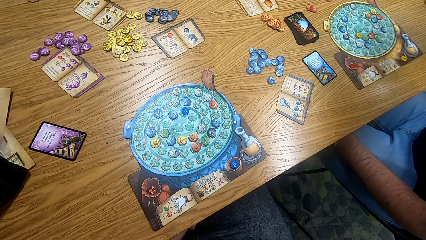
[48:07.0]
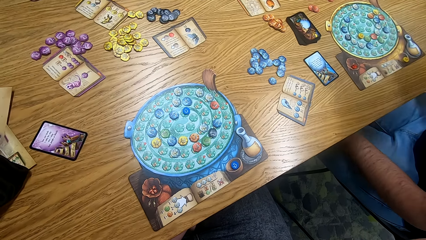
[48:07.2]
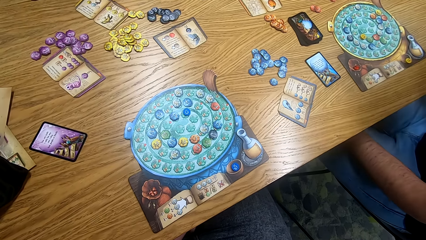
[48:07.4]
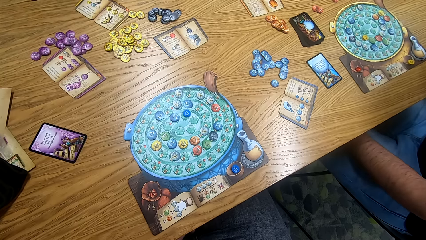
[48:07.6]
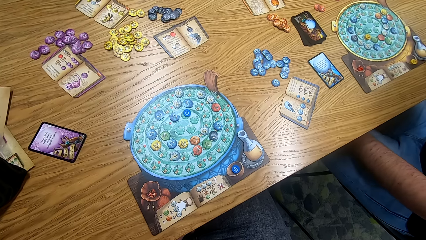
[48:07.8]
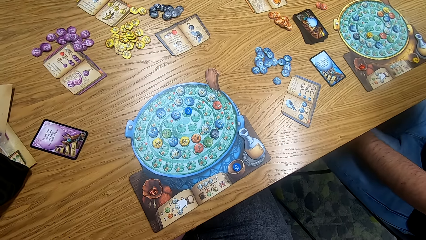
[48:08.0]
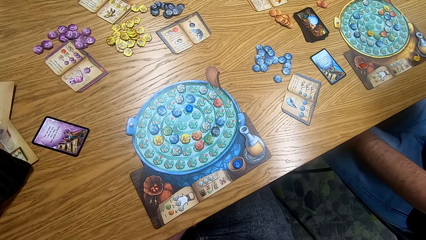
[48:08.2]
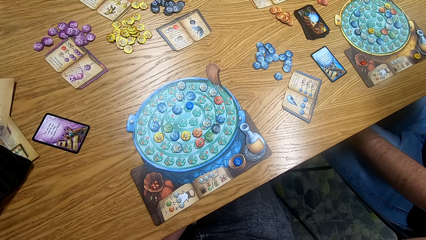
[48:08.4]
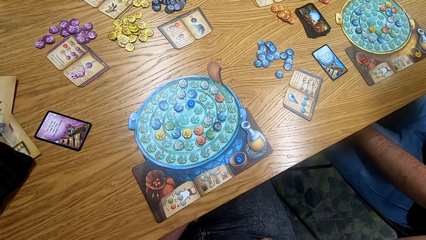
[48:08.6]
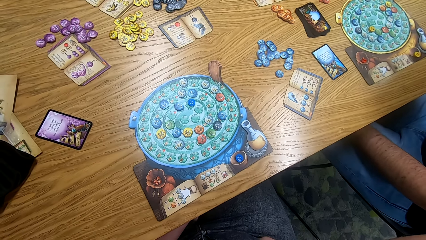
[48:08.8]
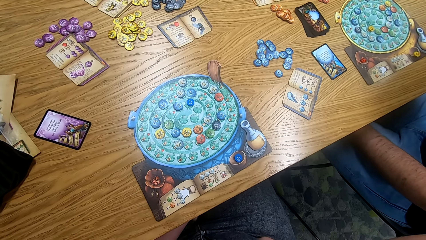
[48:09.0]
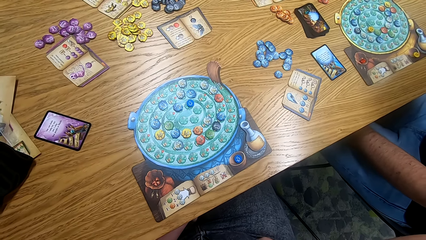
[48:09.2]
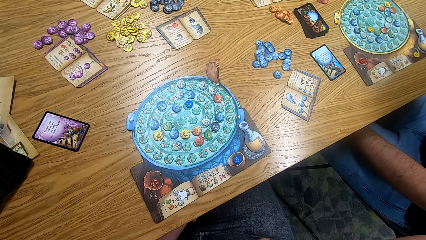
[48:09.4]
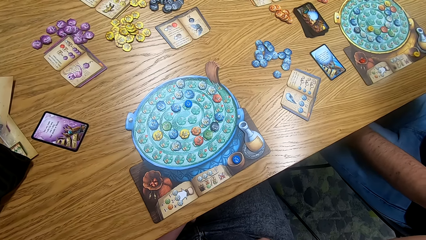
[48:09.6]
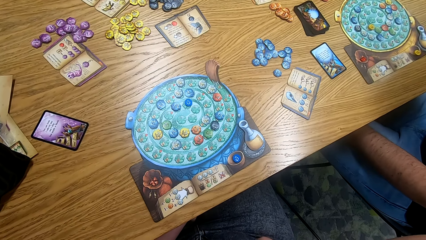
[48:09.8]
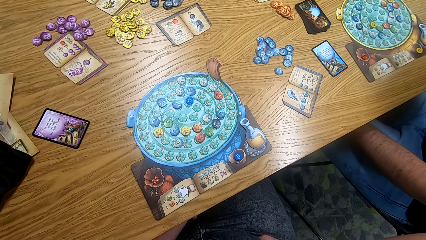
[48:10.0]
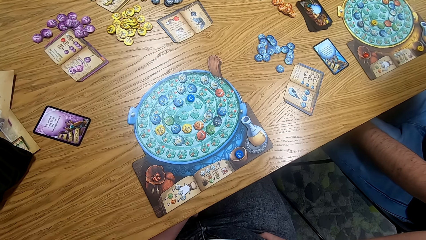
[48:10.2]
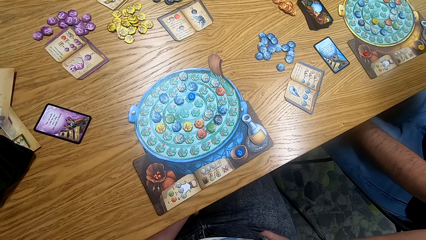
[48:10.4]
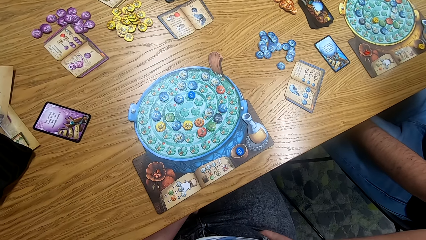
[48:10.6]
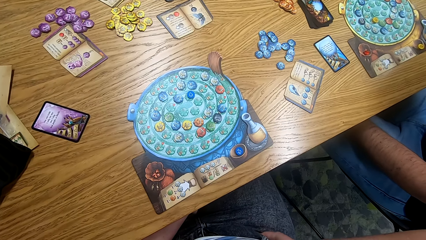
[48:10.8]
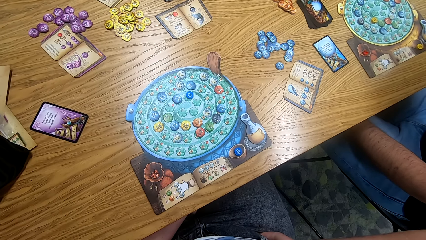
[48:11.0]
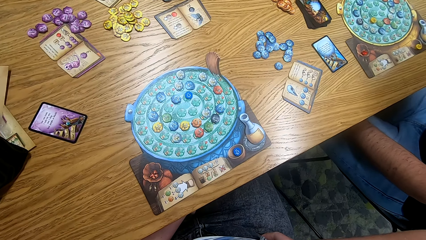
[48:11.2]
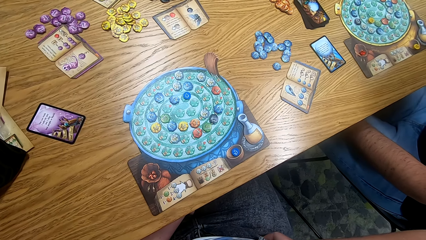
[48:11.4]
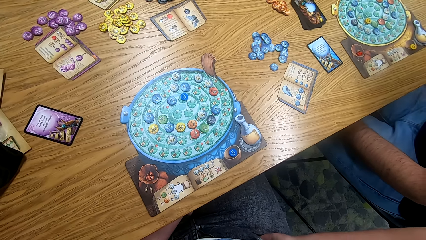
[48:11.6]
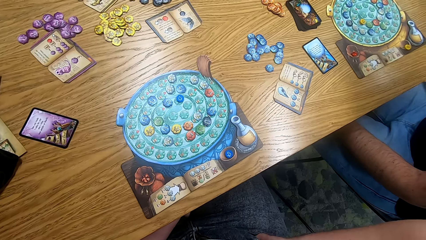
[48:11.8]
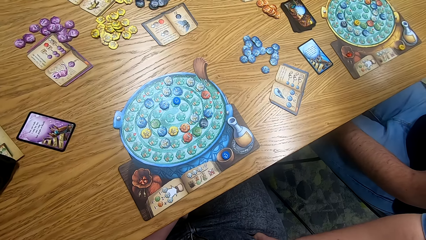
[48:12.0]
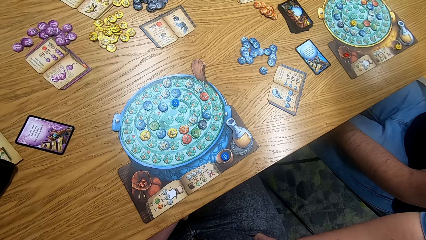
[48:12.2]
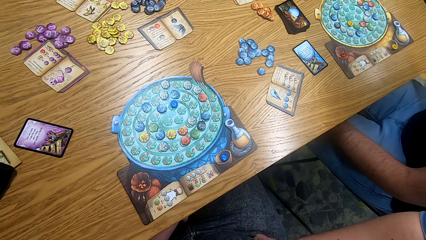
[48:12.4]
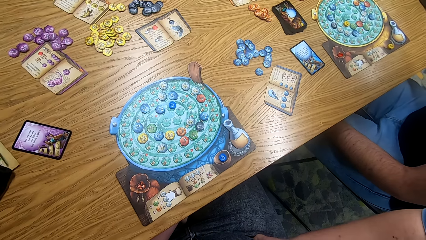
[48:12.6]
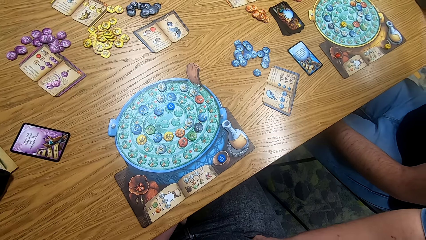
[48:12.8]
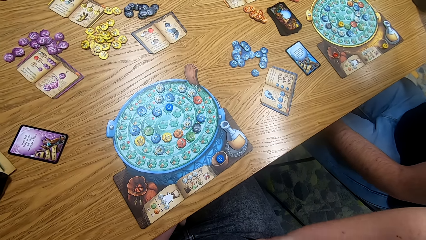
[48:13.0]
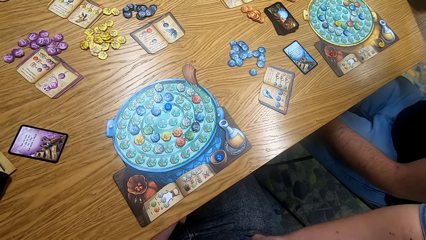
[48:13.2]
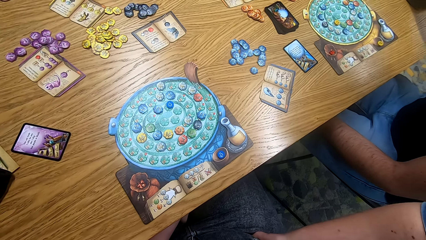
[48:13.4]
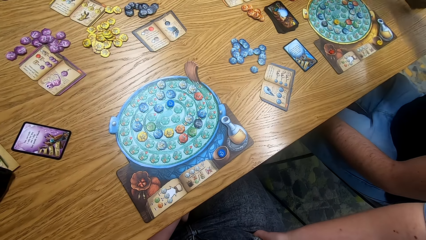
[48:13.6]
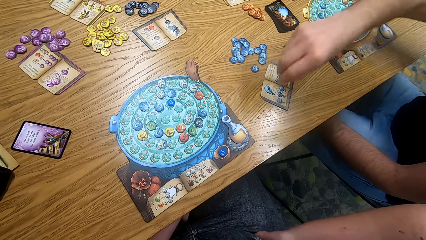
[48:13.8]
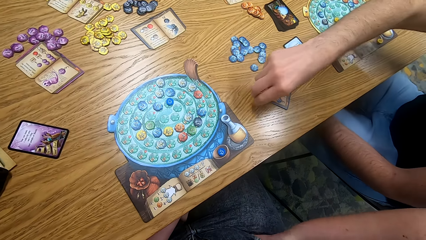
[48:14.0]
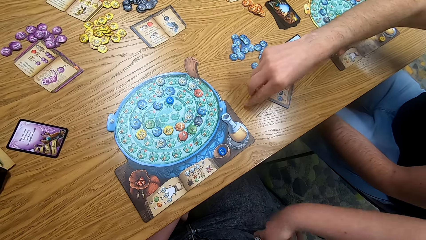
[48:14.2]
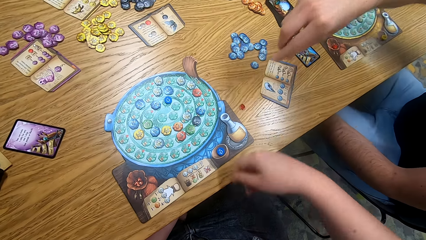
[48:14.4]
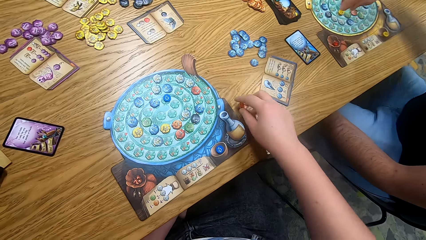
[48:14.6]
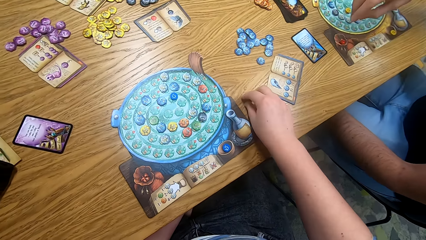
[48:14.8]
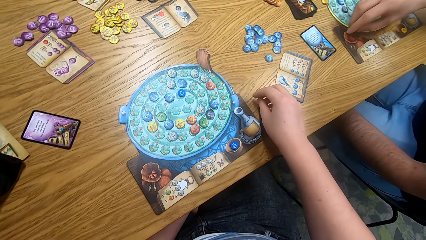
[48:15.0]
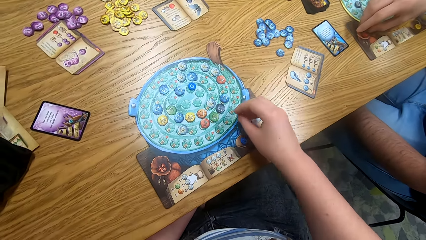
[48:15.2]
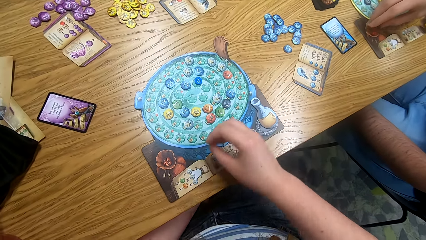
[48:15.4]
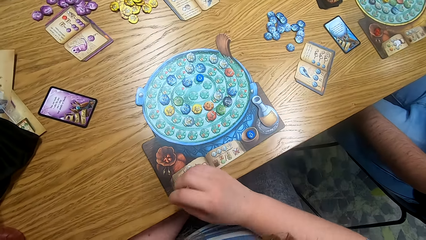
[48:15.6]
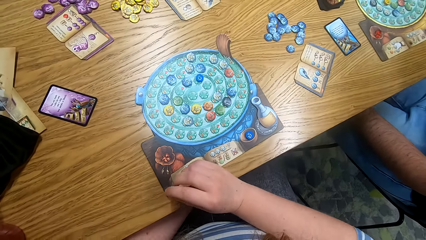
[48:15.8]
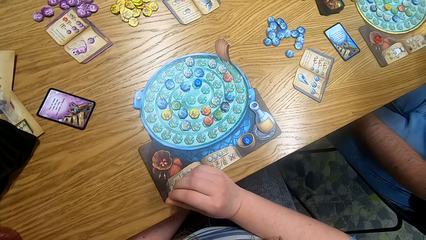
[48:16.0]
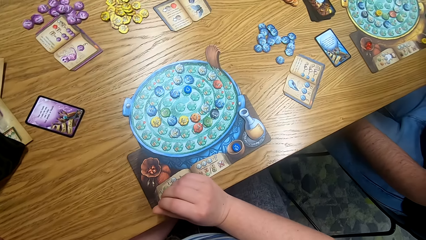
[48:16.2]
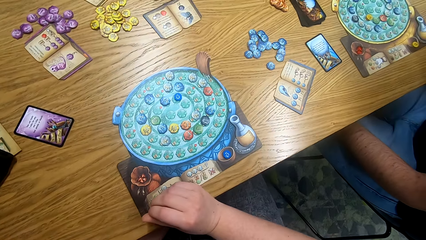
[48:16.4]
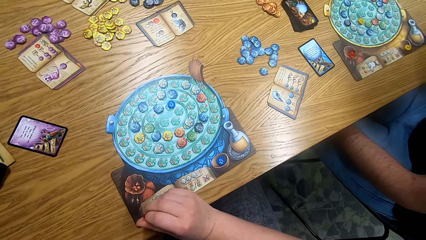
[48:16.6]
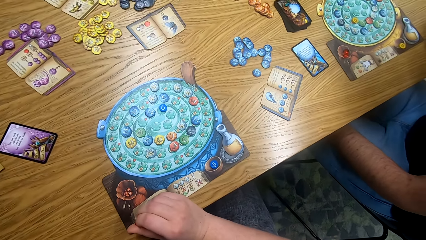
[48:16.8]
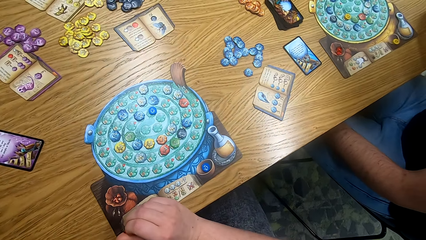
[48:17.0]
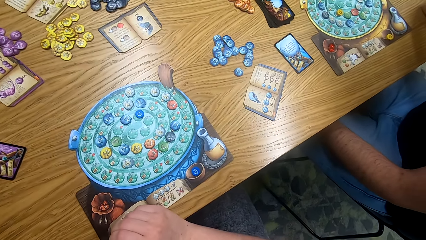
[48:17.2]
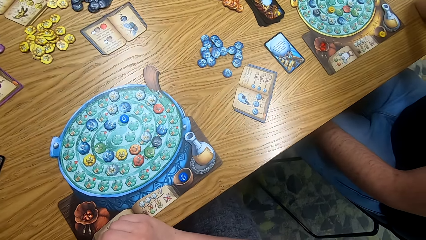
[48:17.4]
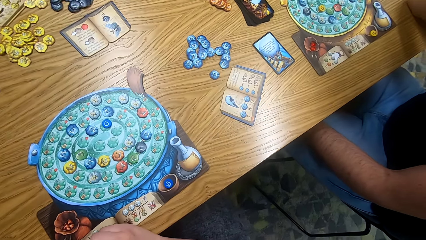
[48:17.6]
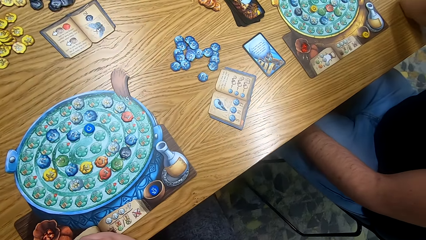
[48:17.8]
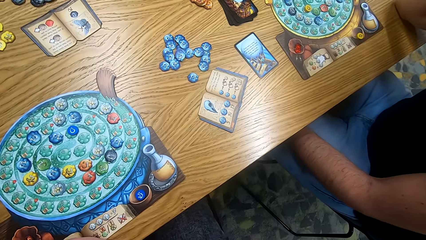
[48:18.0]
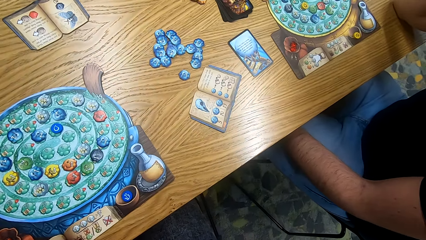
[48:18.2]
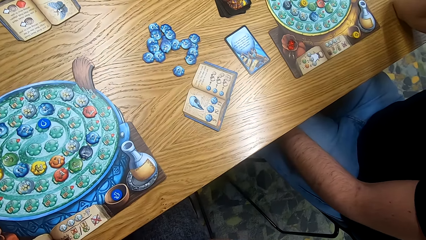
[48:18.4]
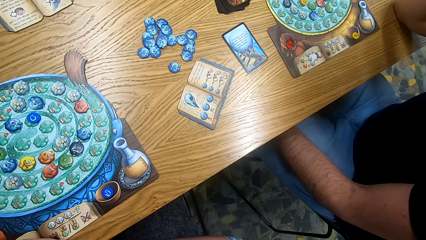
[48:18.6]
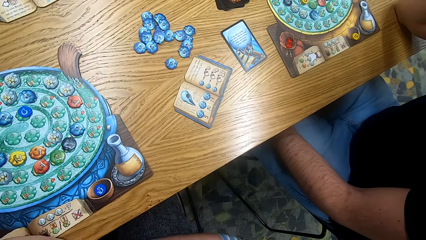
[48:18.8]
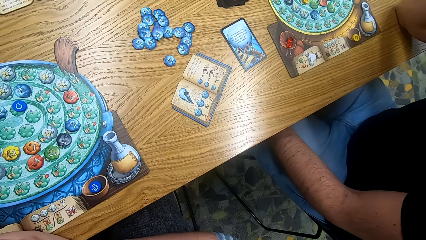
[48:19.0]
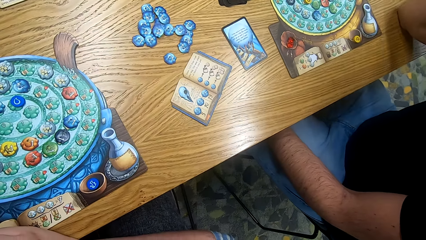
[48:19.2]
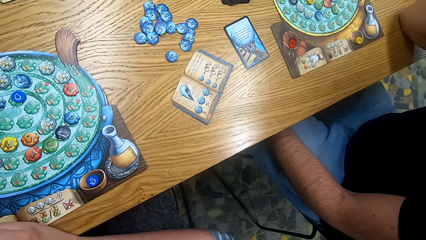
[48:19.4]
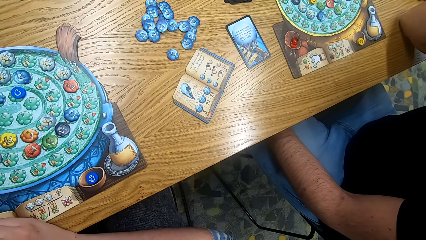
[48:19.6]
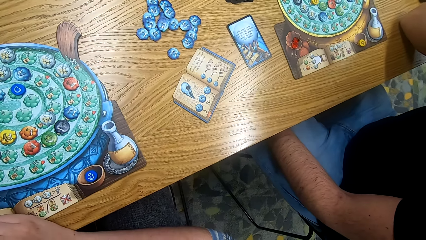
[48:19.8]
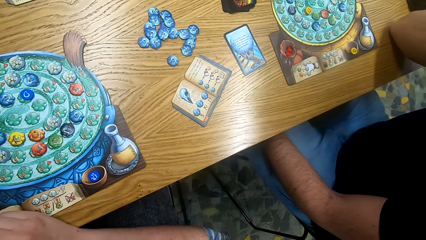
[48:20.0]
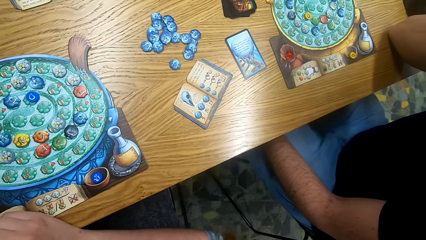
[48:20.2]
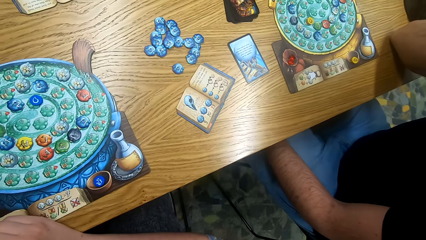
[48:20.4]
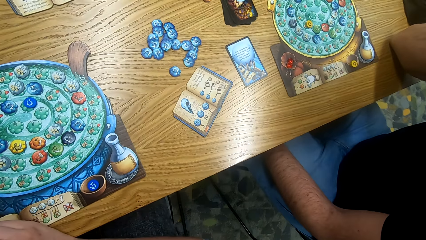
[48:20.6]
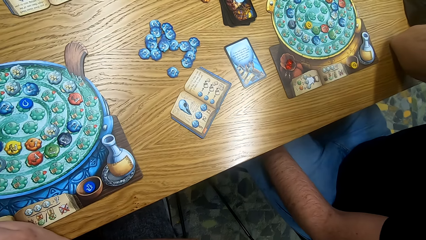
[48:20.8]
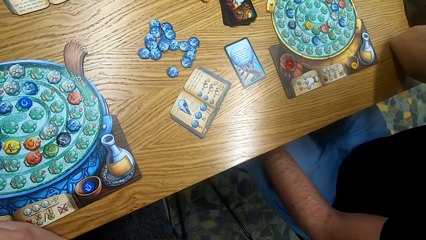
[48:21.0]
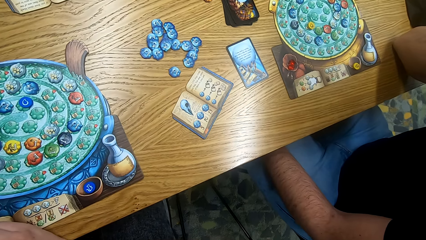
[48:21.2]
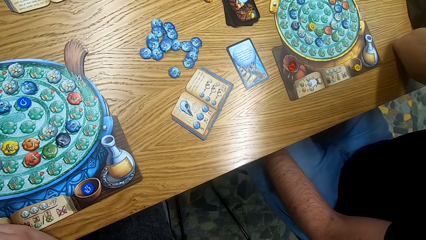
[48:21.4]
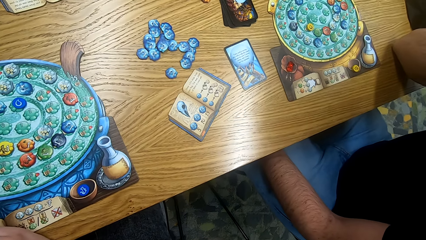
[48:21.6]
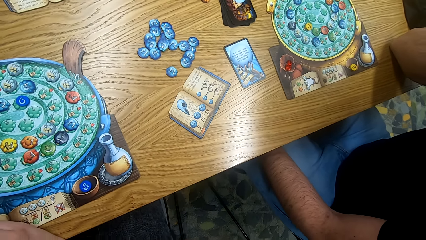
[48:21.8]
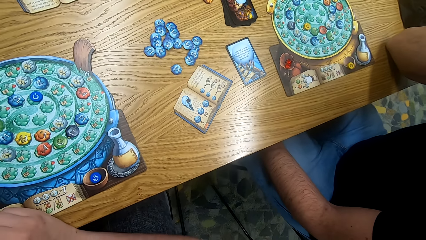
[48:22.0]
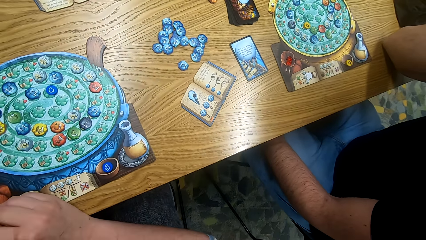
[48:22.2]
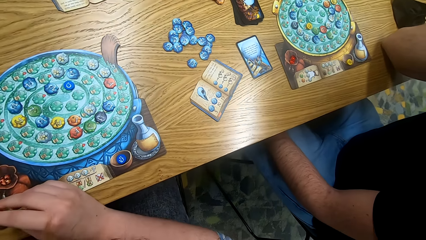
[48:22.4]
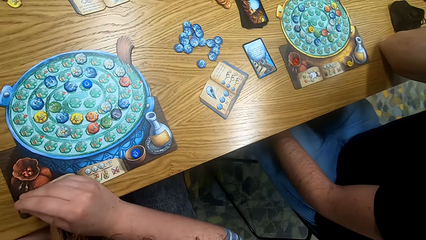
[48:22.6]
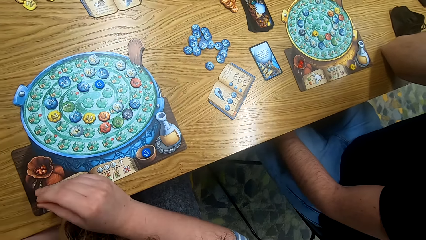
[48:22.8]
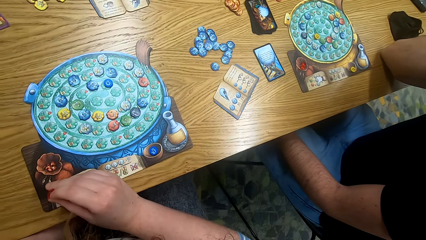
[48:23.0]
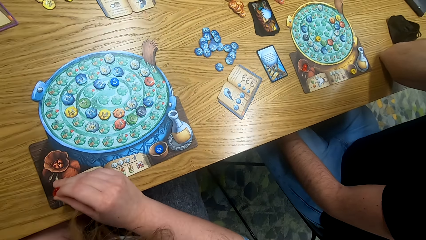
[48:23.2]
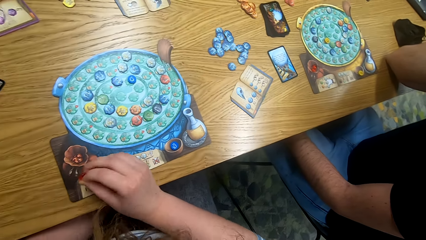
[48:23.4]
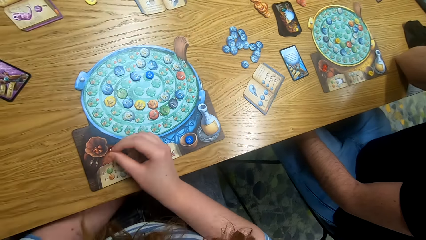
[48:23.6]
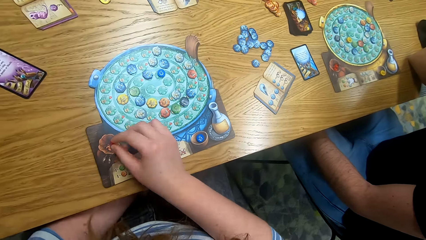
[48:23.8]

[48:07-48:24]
A man moves a token on the board. The man places something on the table. The camera wearer picks up a recipe from the table. They look at the table.
